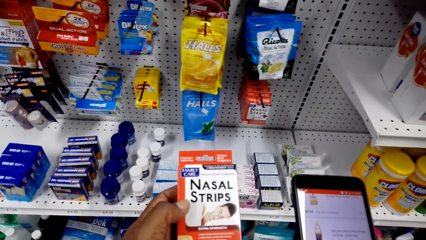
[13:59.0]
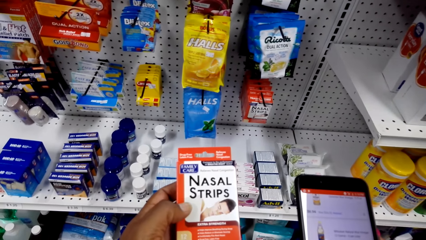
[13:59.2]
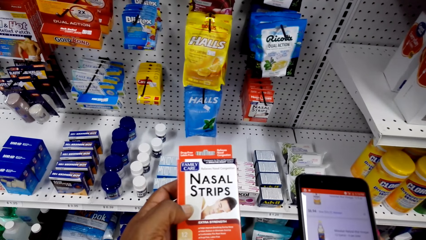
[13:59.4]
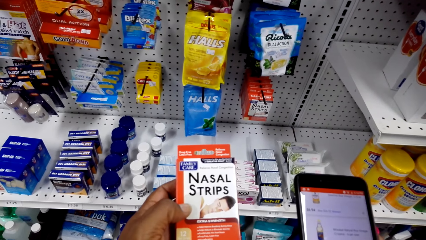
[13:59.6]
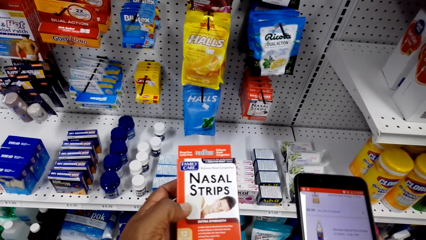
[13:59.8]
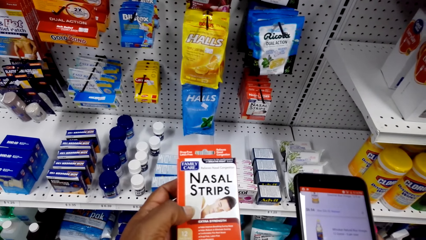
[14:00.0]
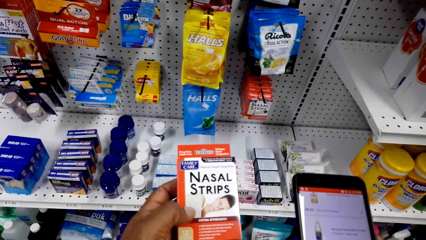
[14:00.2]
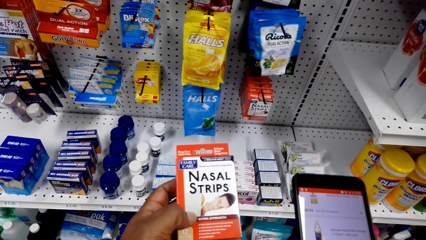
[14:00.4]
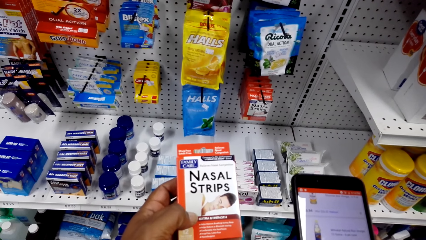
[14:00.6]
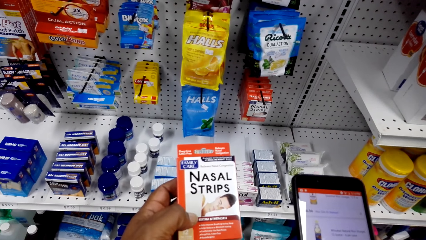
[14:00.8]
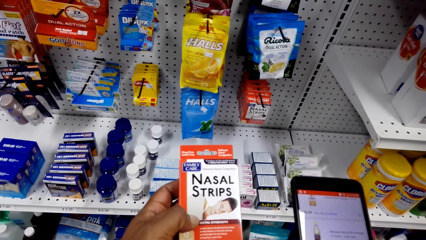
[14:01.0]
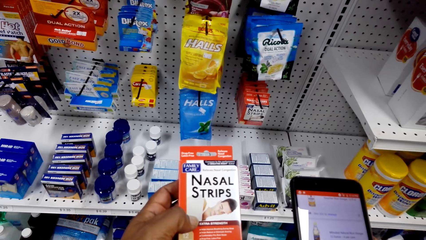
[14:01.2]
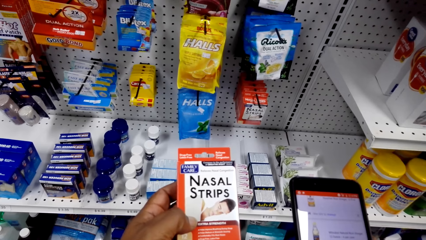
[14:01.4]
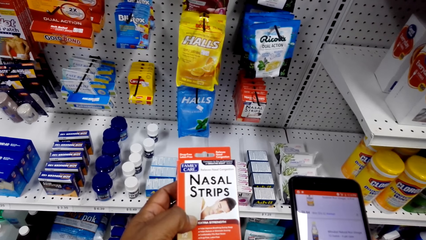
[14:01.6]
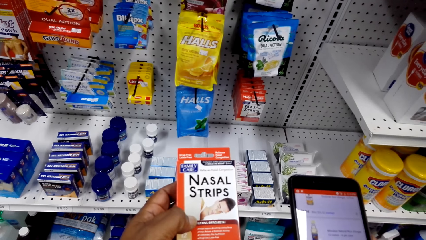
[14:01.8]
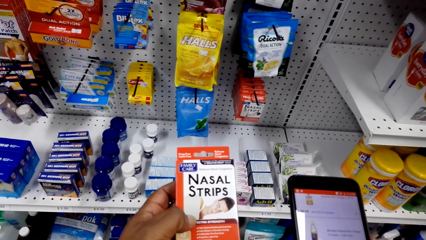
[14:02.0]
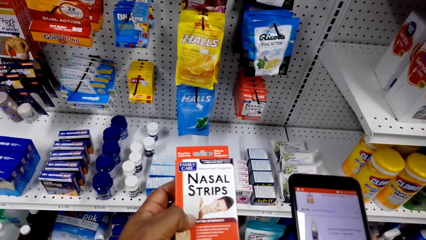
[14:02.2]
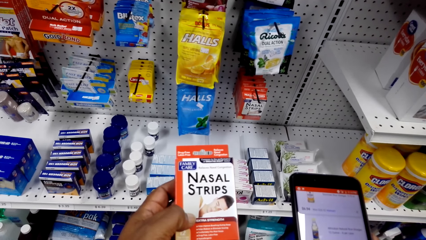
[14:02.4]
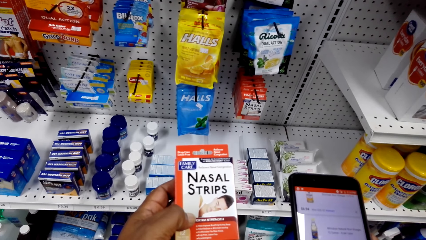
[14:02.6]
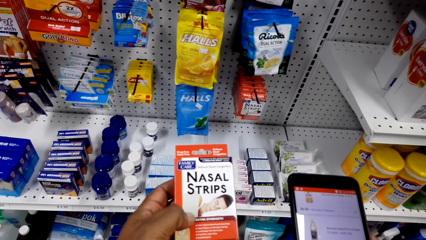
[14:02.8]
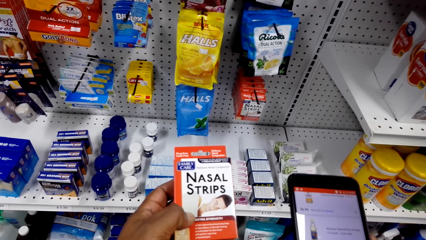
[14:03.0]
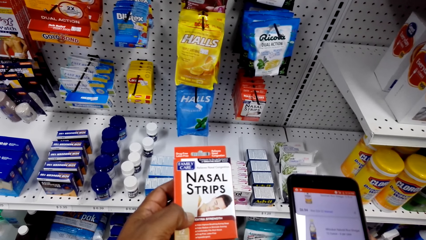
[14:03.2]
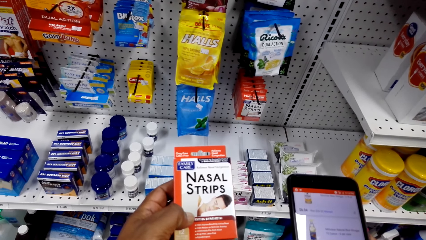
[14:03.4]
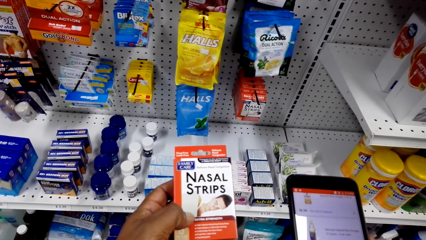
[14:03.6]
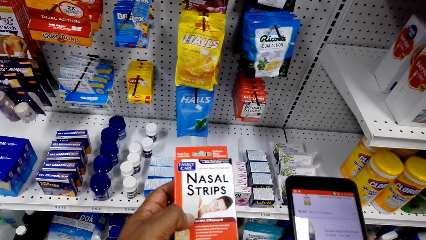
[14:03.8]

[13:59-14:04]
The camera wearer scrolls the phone.

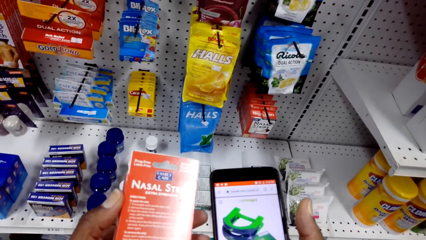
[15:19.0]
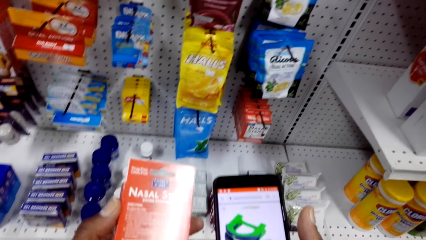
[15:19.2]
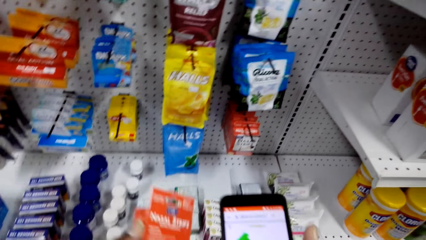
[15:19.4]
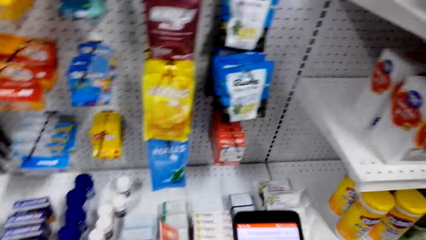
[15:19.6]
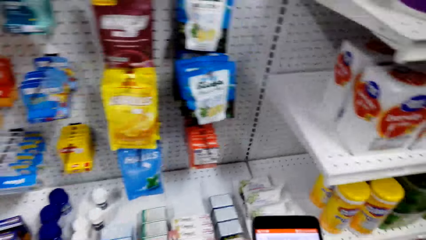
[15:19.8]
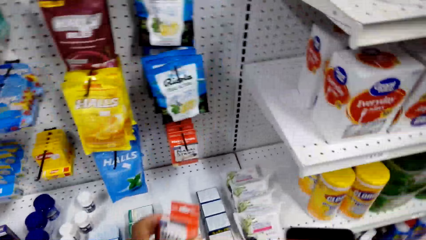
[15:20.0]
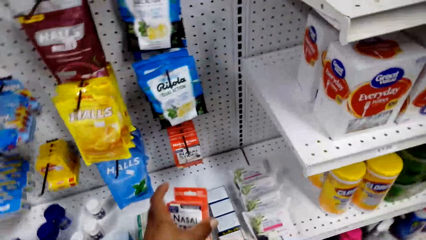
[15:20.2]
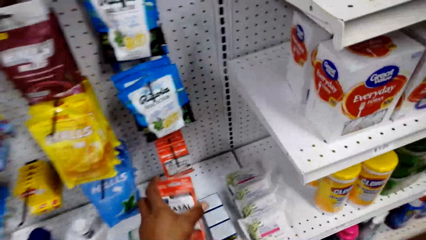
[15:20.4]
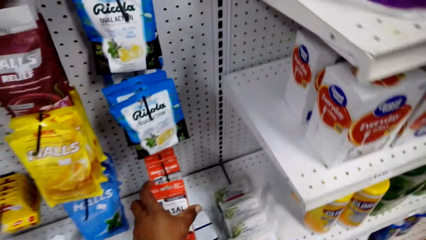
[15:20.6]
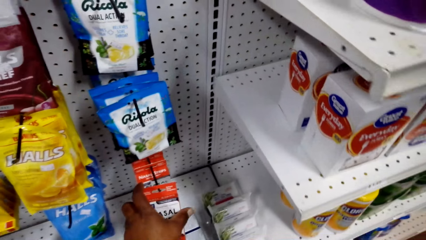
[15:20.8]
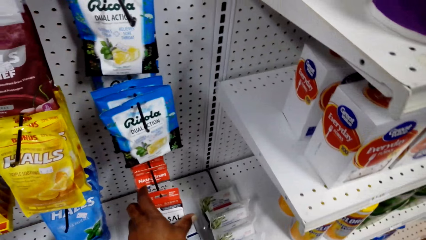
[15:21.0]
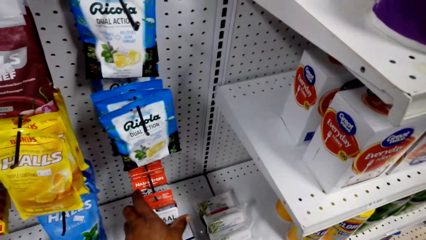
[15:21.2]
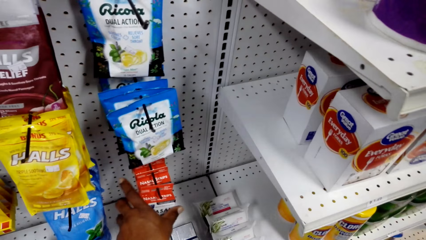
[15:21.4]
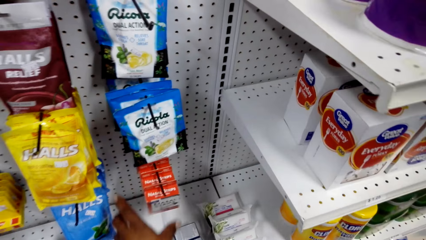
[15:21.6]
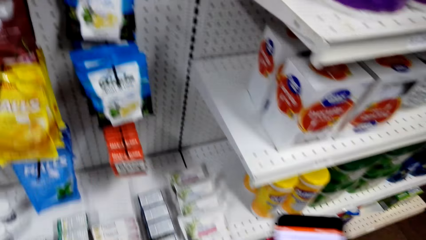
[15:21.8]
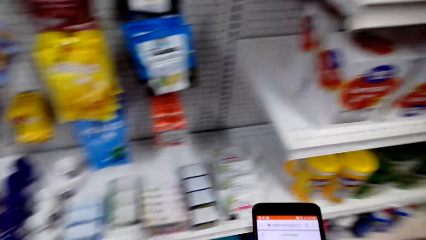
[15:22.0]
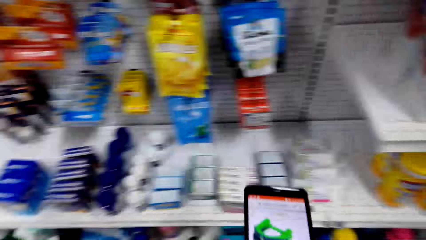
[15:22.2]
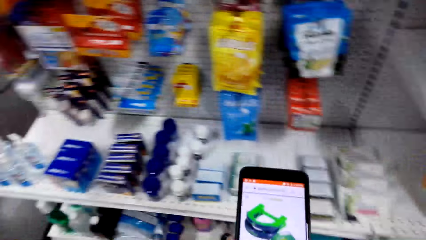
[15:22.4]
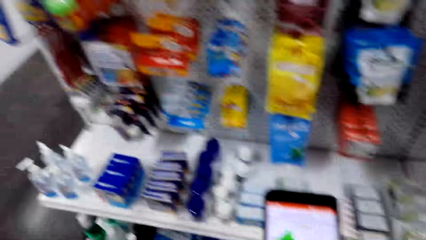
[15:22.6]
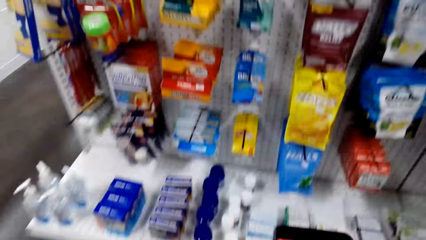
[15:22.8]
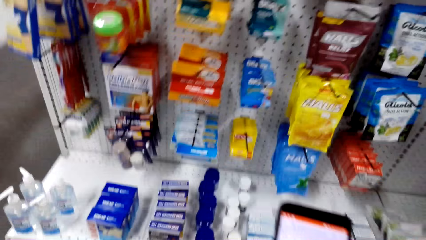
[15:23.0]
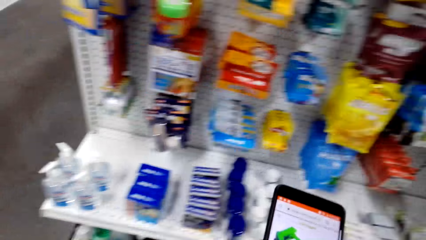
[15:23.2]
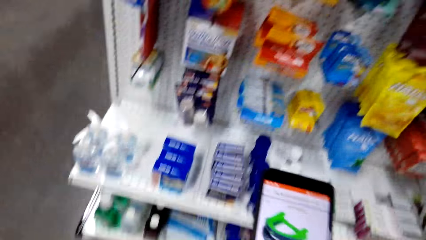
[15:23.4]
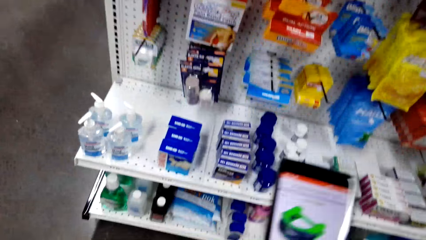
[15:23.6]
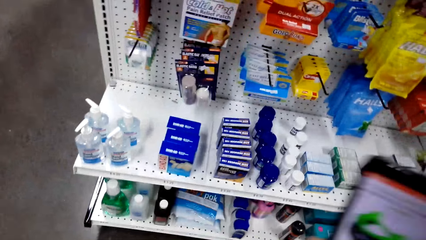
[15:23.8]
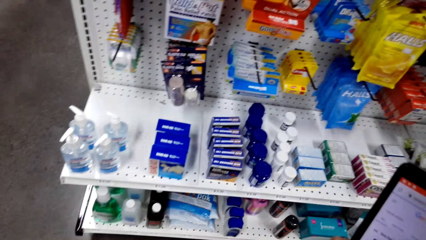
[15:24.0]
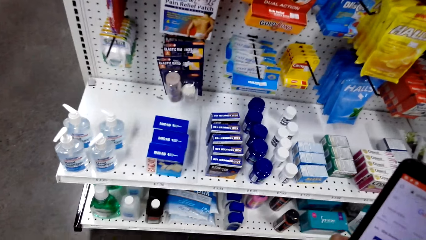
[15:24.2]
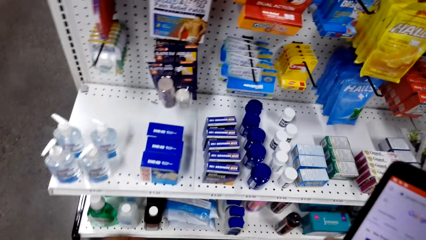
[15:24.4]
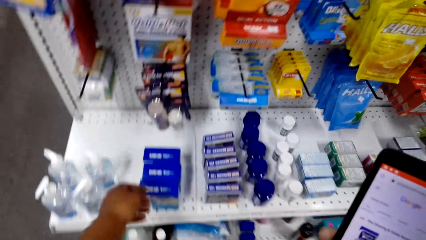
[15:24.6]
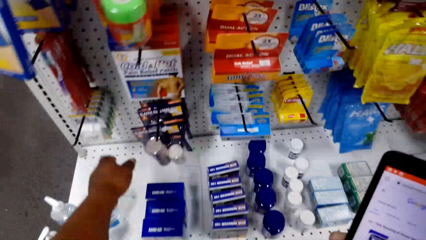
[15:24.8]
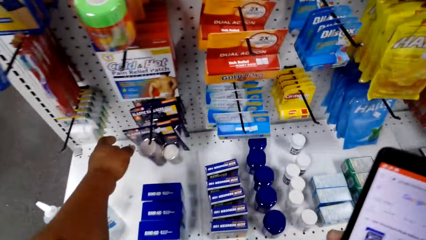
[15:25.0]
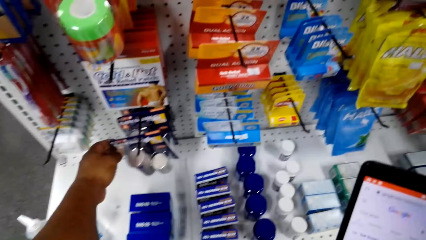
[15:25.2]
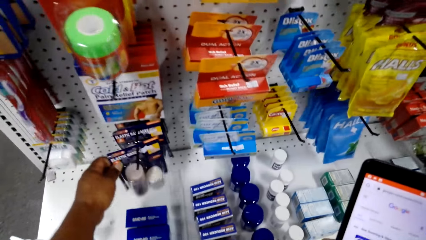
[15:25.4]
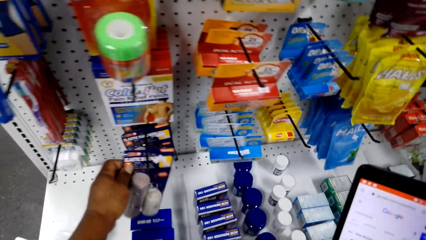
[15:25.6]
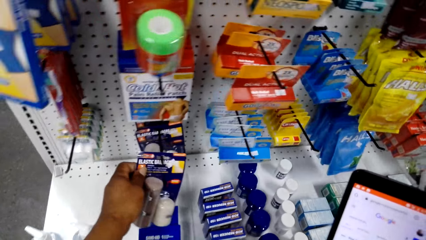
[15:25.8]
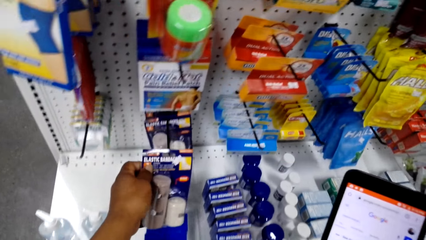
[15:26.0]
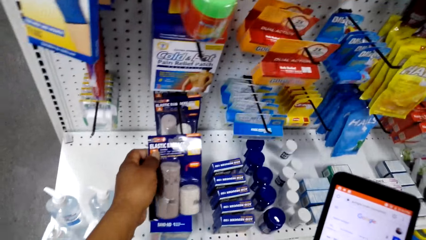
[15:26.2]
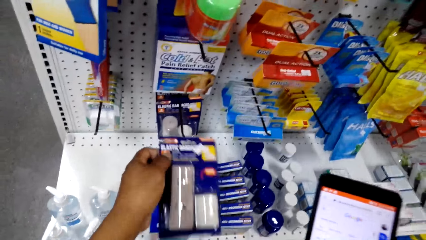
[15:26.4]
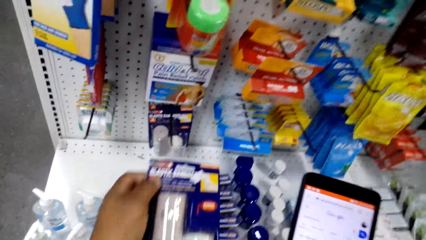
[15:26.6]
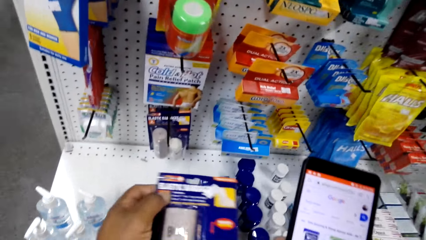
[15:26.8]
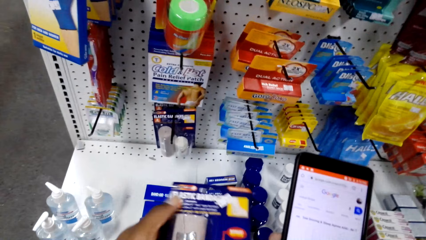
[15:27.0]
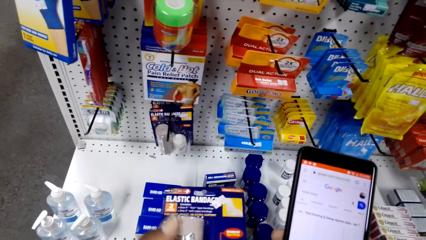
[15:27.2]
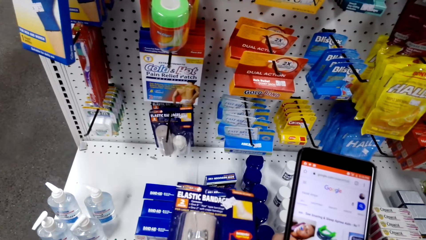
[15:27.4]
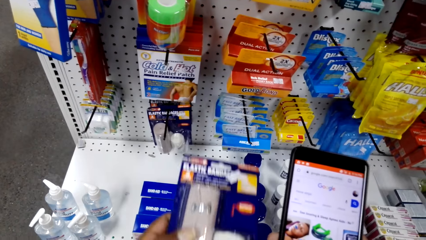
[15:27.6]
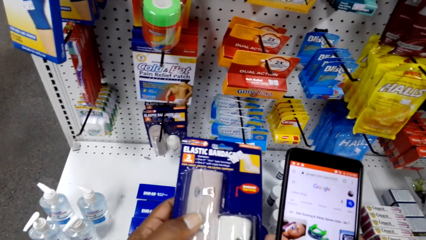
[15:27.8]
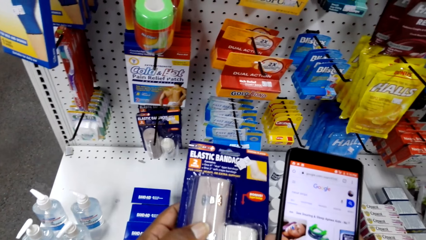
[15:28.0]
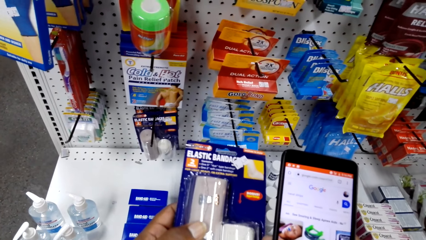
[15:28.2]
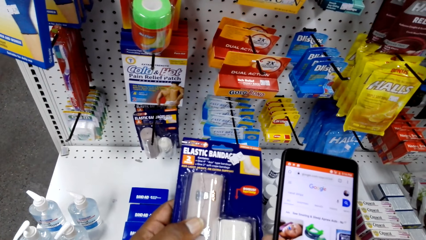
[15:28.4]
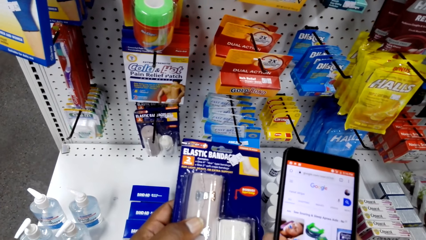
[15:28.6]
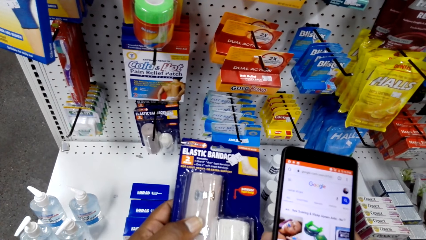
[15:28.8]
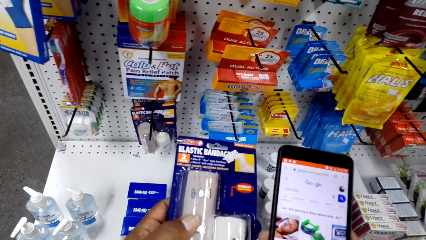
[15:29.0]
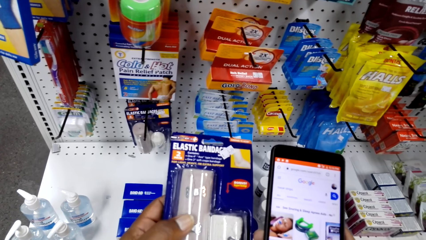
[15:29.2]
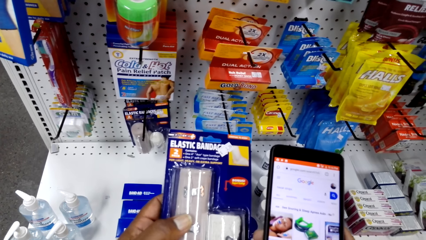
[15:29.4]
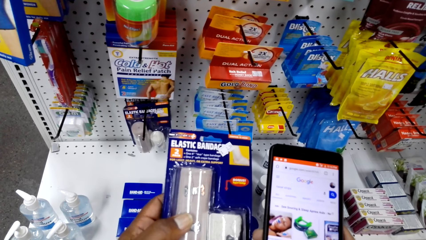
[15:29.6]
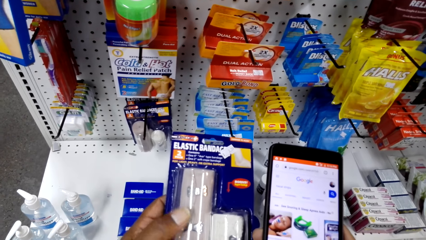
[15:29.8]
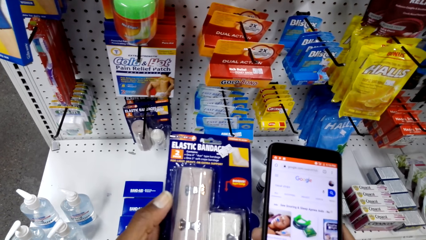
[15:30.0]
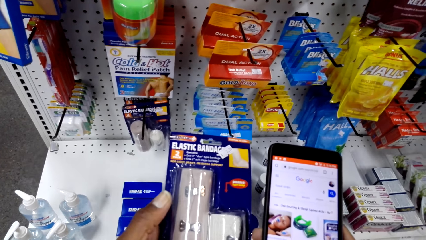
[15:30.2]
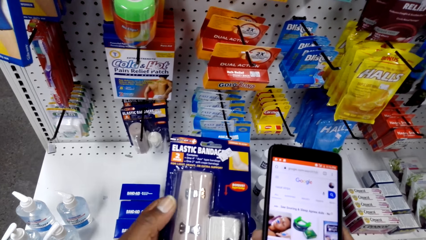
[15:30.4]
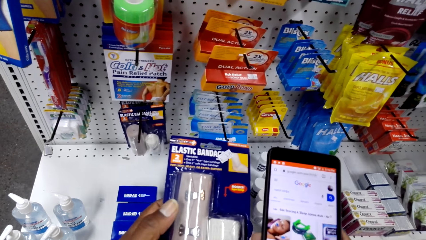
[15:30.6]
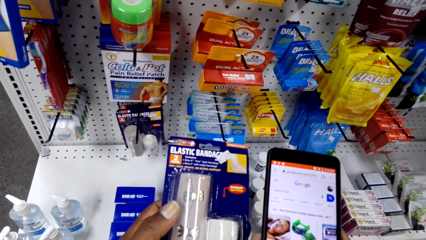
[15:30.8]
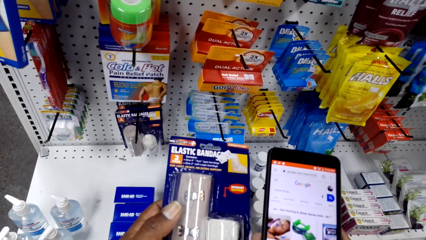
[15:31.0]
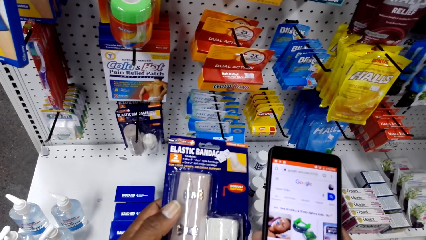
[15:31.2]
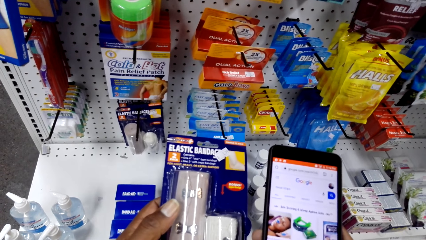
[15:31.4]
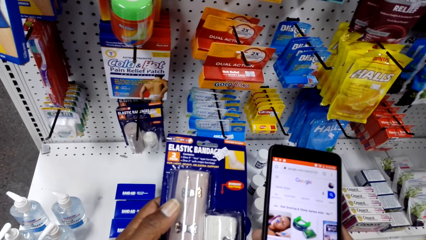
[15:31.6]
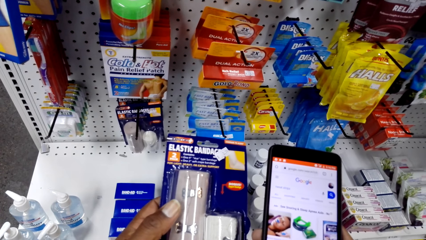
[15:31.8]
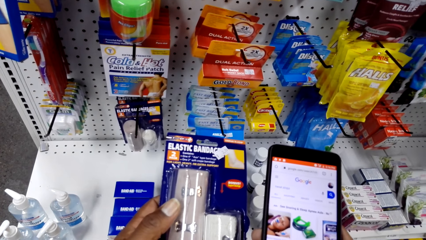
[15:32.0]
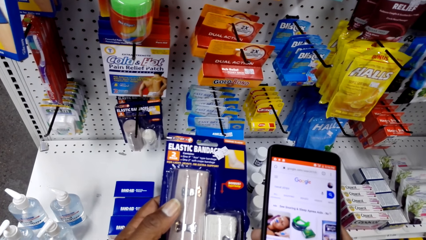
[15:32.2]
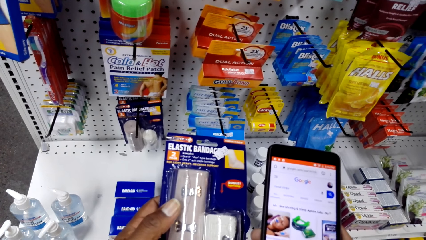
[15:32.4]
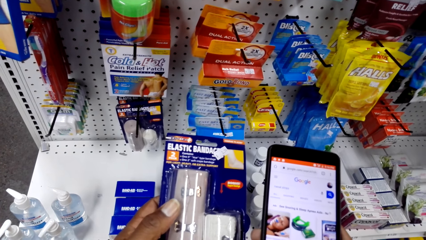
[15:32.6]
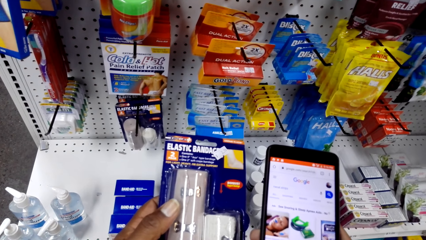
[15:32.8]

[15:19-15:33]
The camera wearer puts the nasal strips on the shelf. They use the phone and walk towards the shelf. They pick the elastic bandage from the shelf. They scroll the phone. They use the phone and check the elastic bandage.
